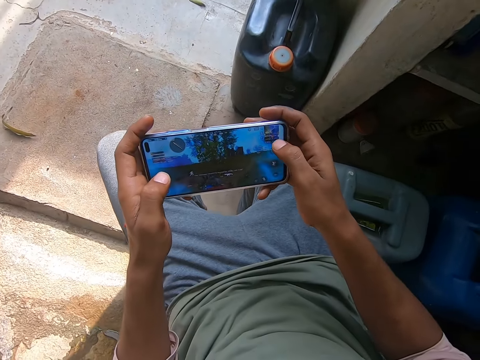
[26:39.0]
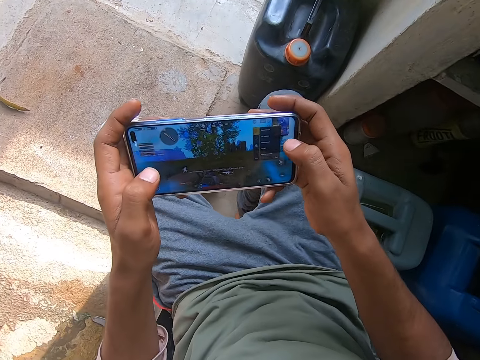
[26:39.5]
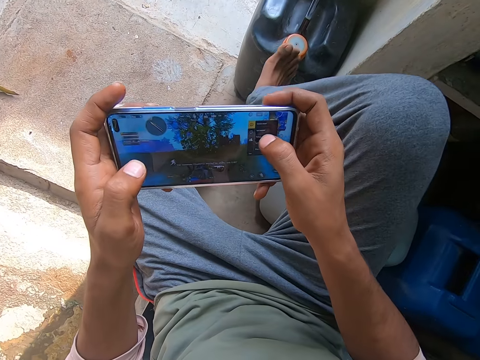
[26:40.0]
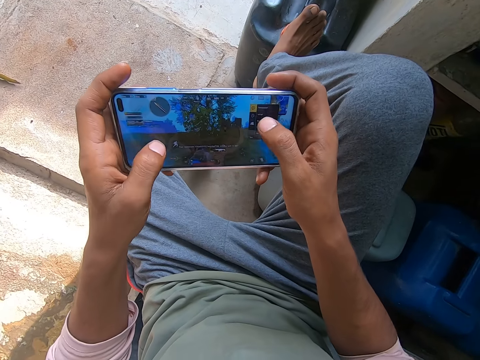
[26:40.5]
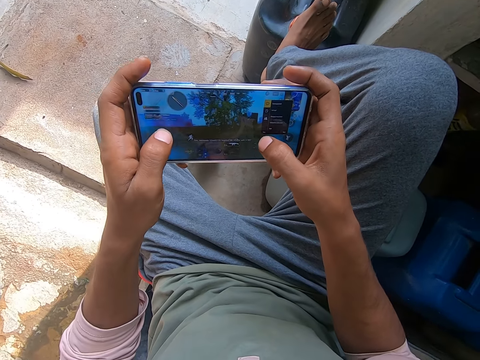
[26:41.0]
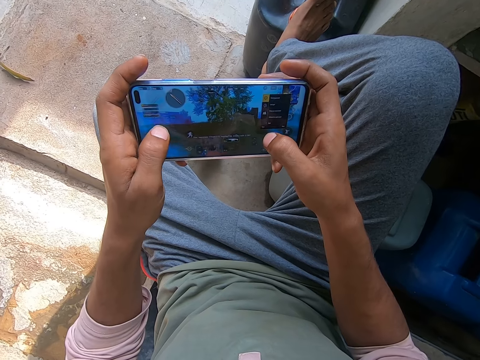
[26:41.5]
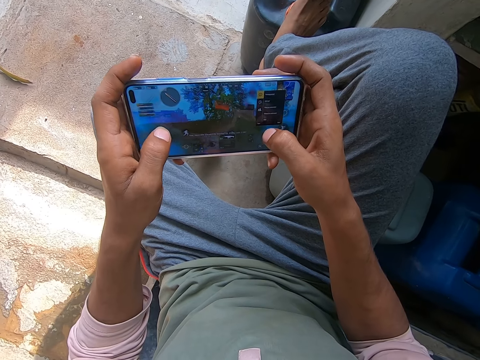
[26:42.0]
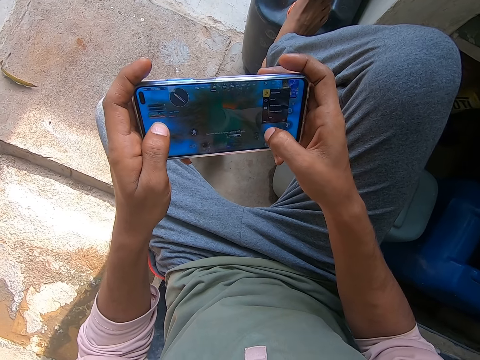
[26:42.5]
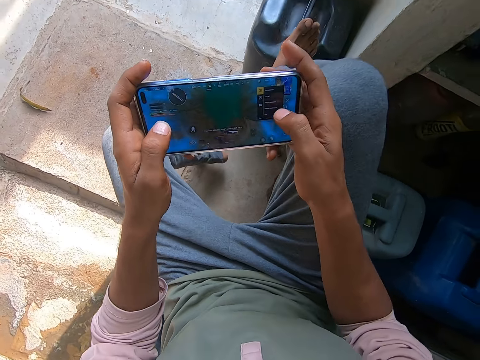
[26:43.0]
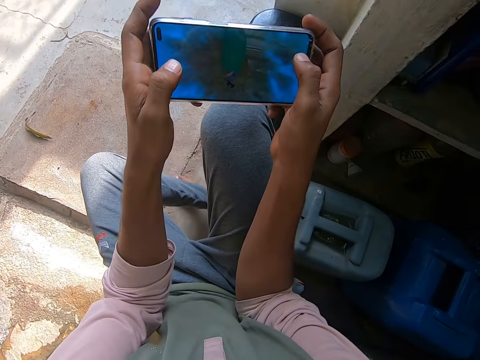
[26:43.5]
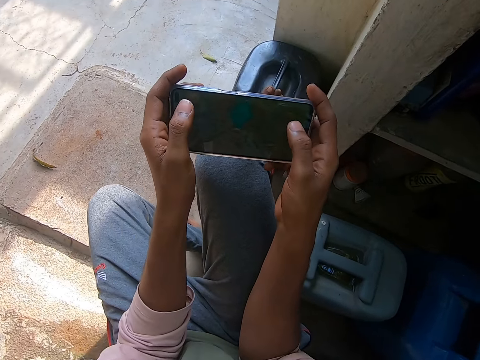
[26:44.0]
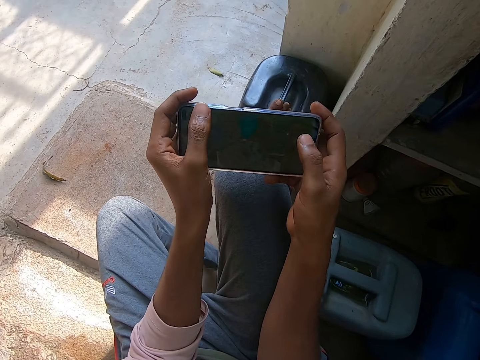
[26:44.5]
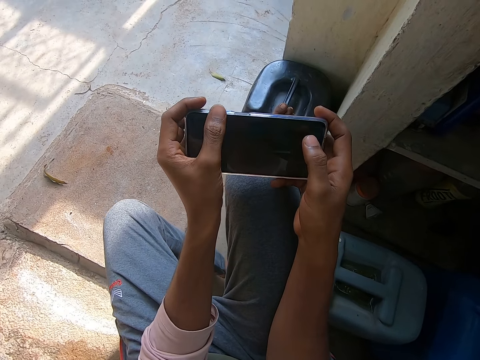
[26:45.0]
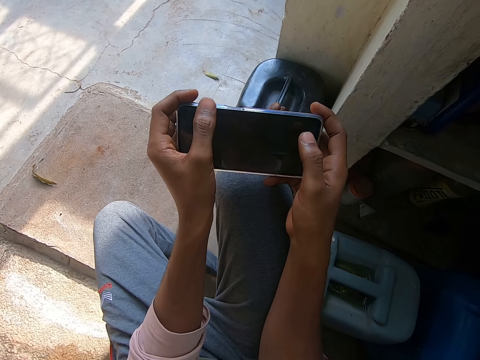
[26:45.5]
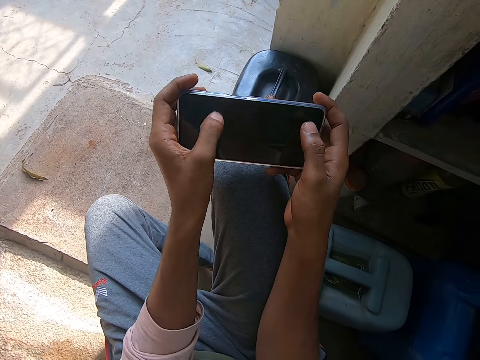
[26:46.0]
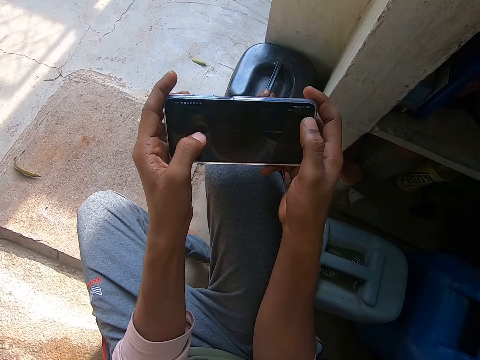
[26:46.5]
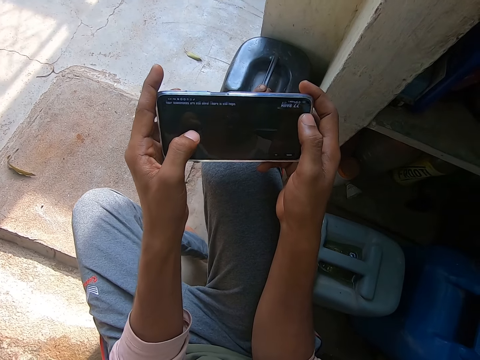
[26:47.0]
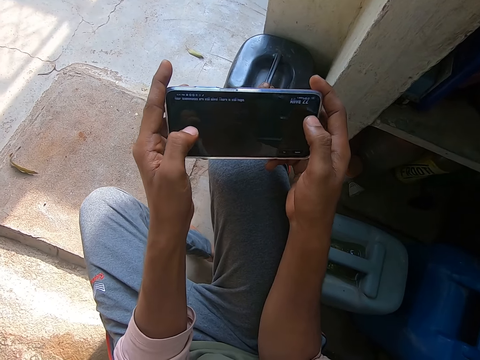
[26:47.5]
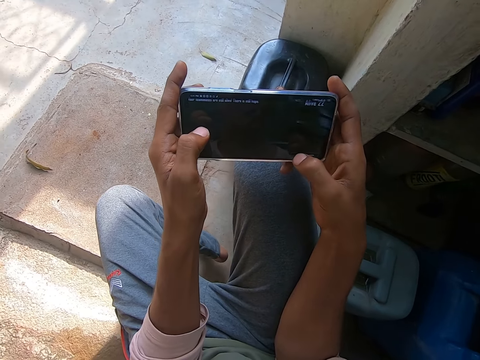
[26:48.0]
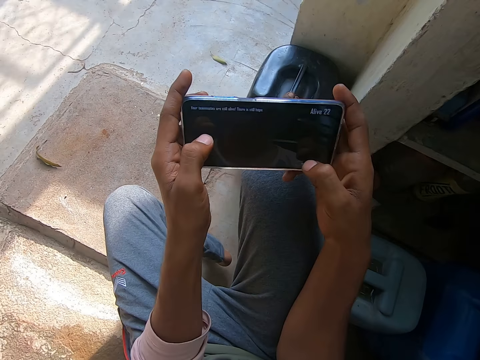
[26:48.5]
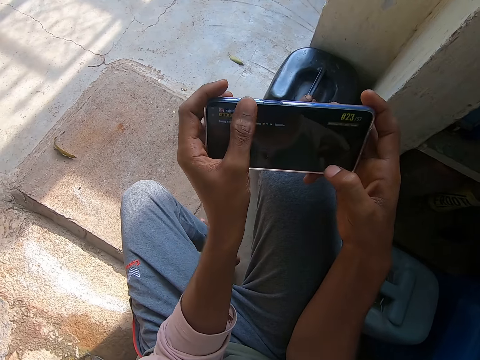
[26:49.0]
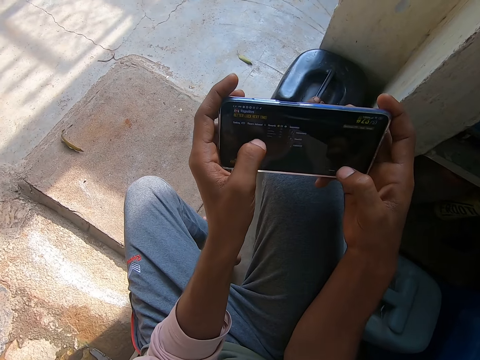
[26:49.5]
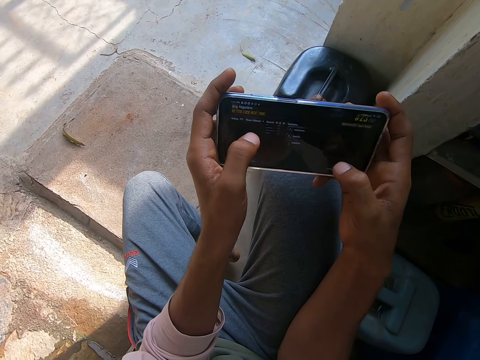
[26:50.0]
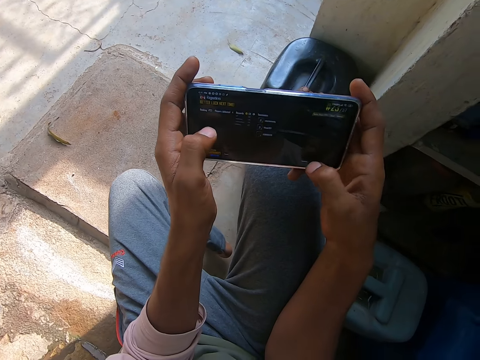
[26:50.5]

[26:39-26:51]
The camera wearer puts his right leg on a jerrycan. He plays the game on the mobile phone in his hand. He shakes his left leg.

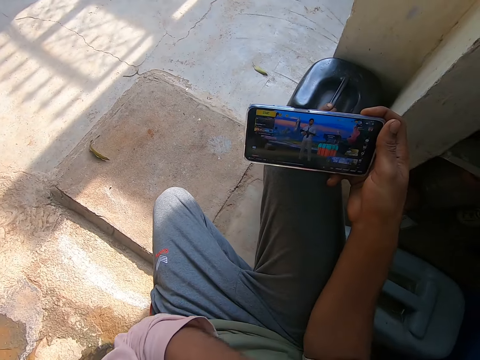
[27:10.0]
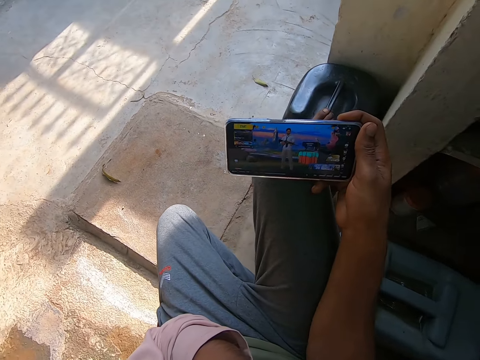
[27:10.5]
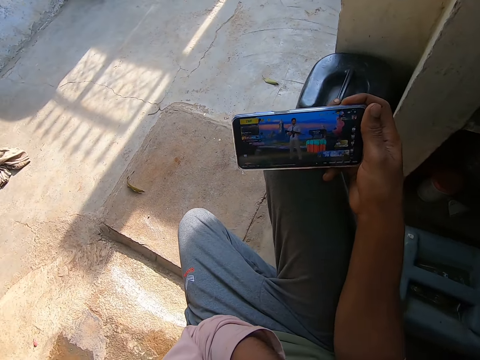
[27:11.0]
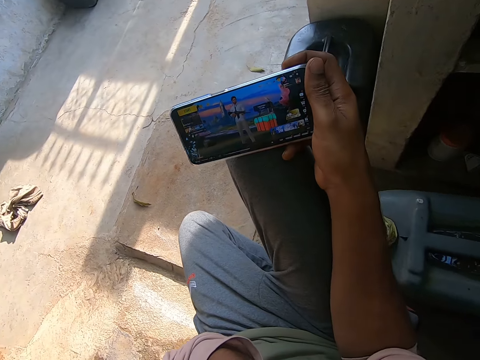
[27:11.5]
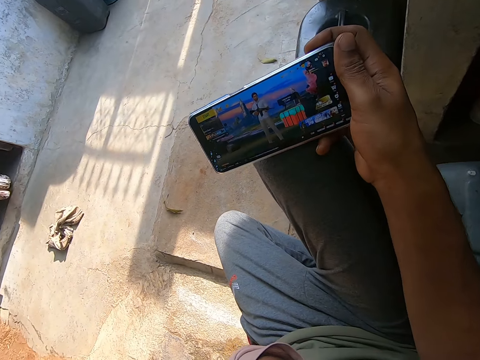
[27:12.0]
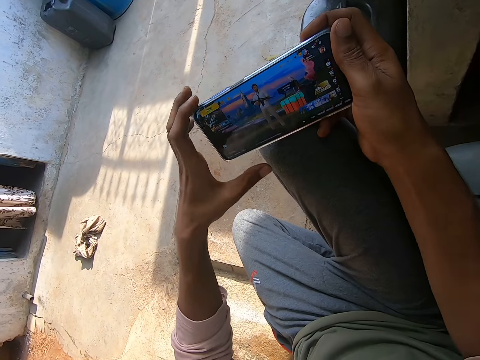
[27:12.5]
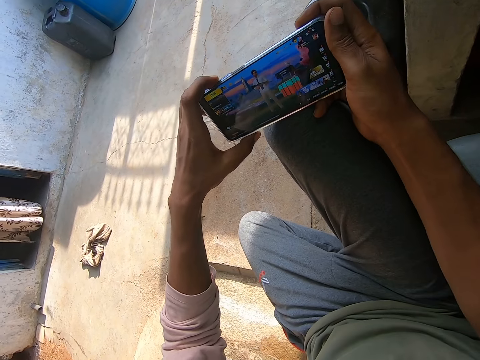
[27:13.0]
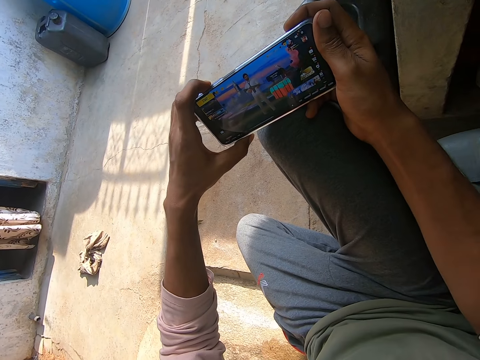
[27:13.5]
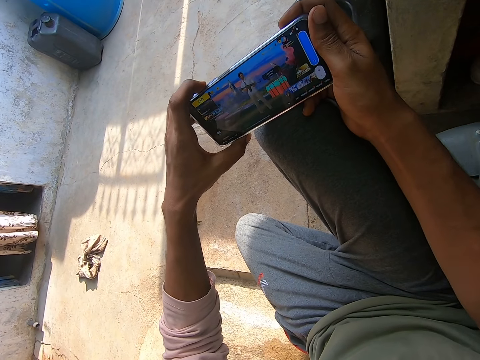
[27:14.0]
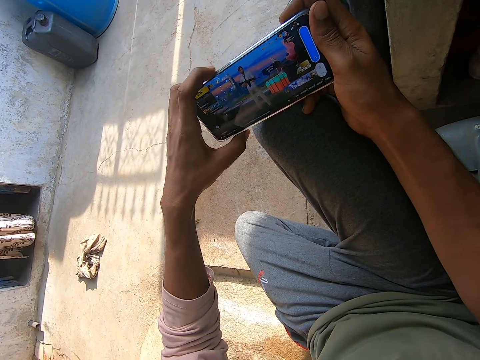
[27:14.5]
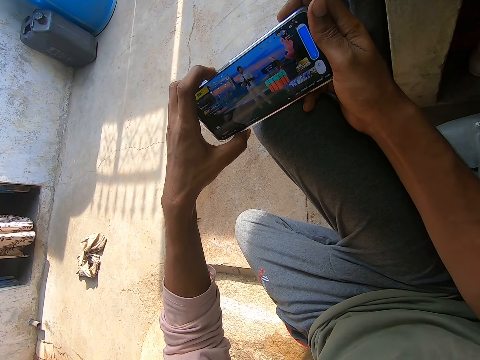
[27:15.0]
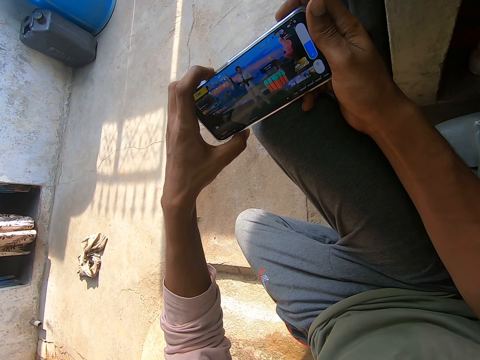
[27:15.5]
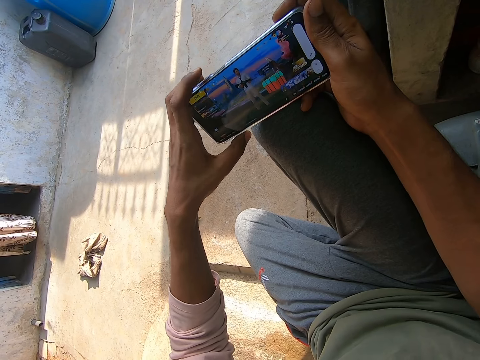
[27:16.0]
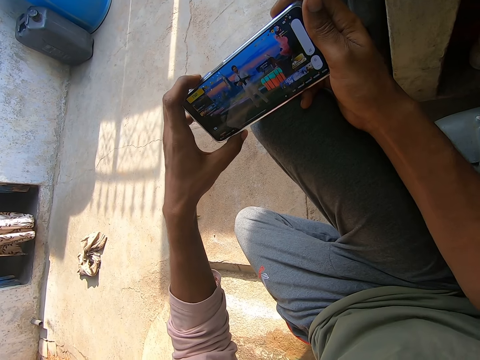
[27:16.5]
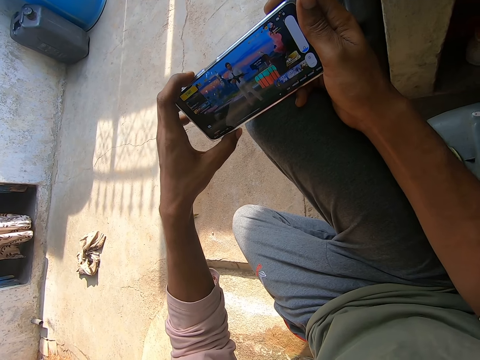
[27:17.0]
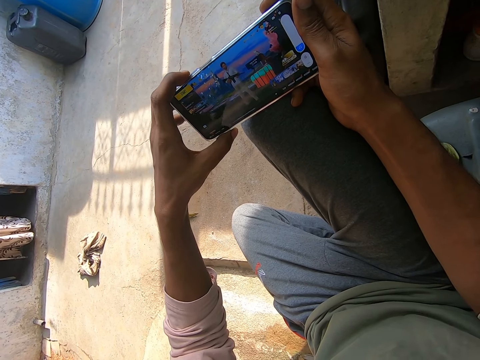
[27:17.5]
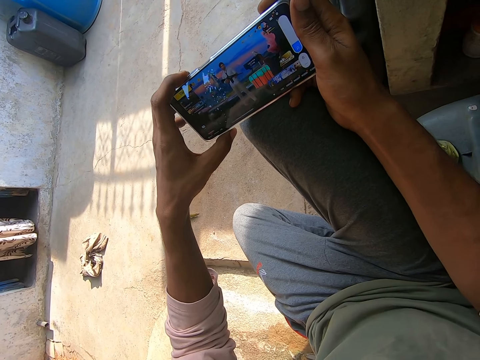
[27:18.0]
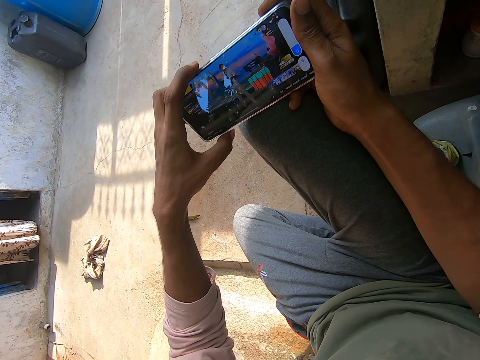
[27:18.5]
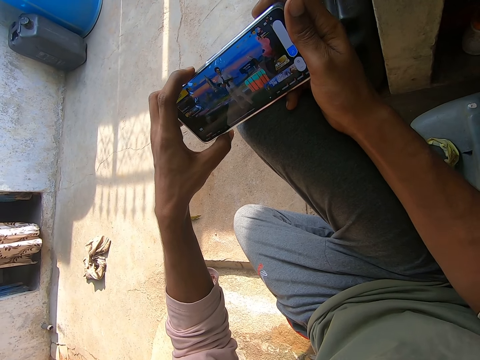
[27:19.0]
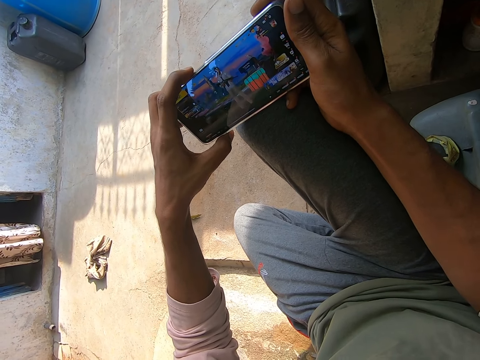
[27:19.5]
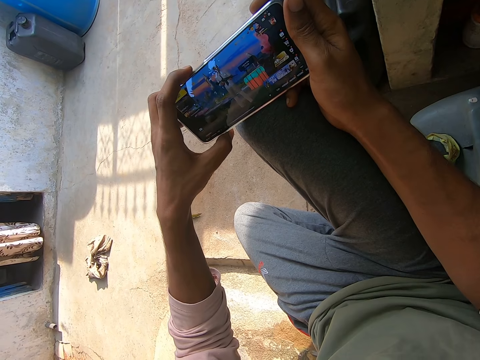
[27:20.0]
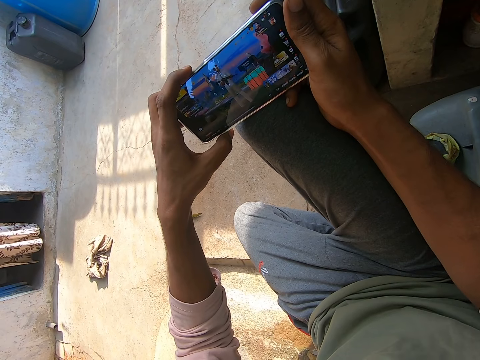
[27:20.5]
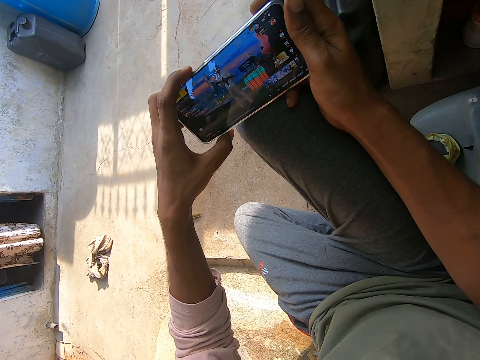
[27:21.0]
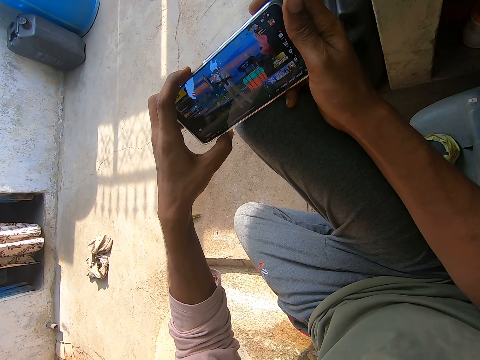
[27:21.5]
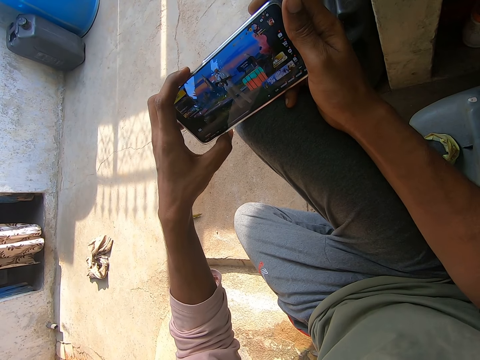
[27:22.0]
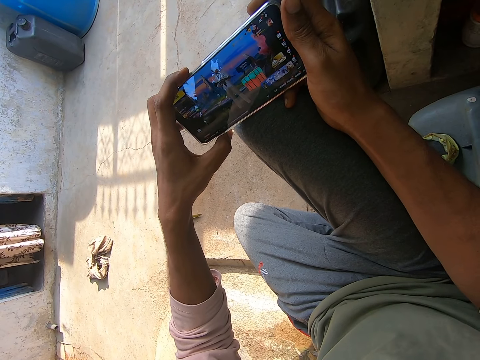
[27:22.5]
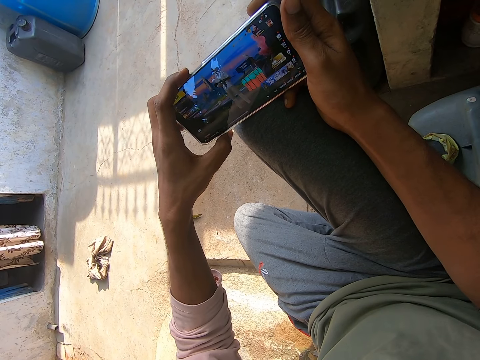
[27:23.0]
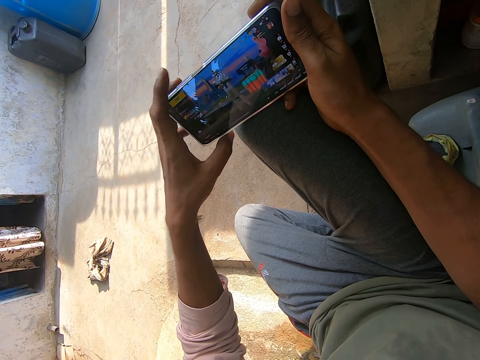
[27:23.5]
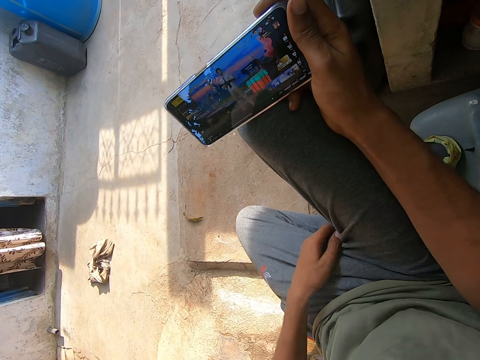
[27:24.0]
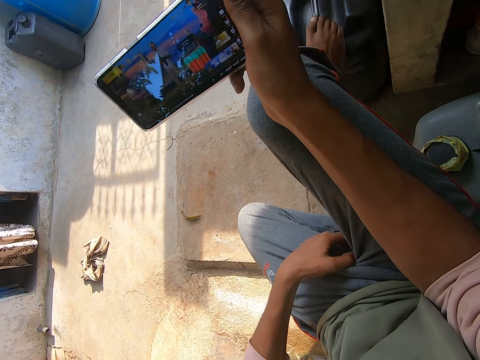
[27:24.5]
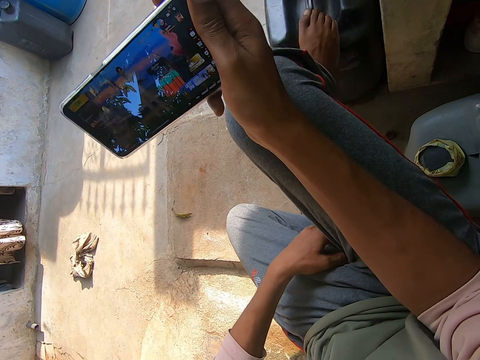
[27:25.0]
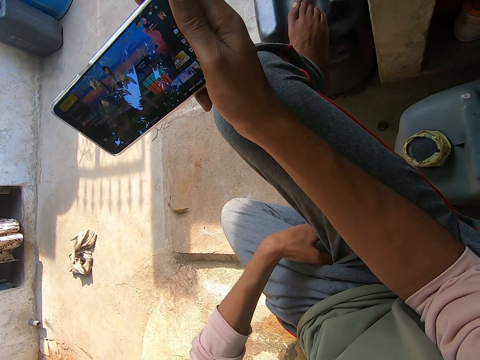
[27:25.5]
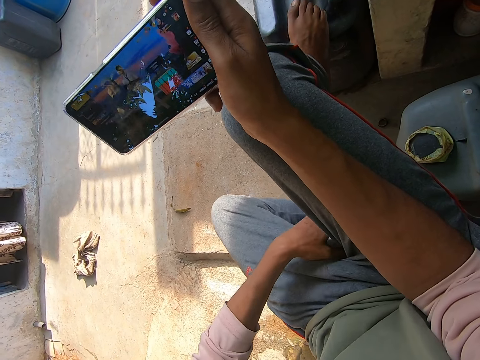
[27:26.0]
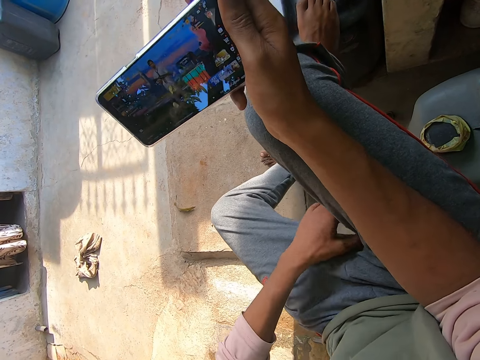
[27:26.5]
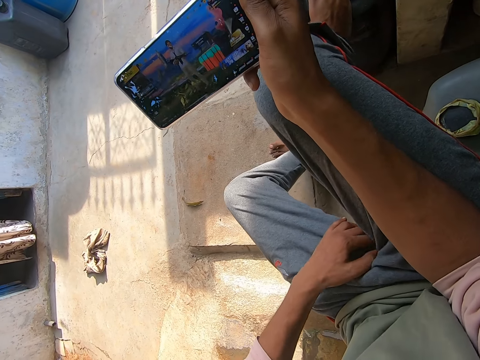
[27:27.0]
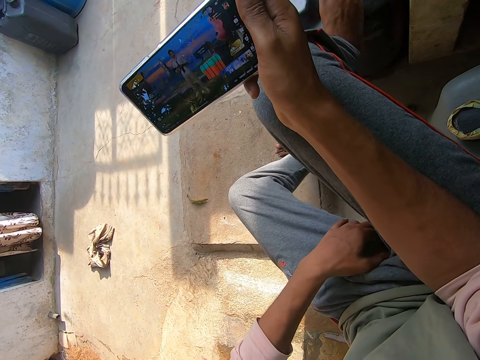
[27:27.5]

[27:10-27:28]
The camera wearer puts the phone on his ears. He receives the call. He presses buttons on the phone in his right hand with his left hand. He holds the phone with his hands. He stretches his inner thighs with his left hand. He scratches his body.
